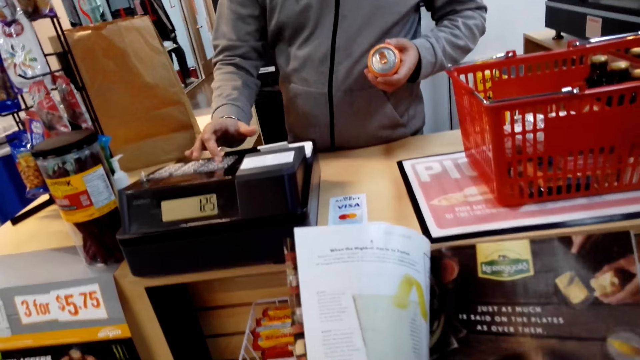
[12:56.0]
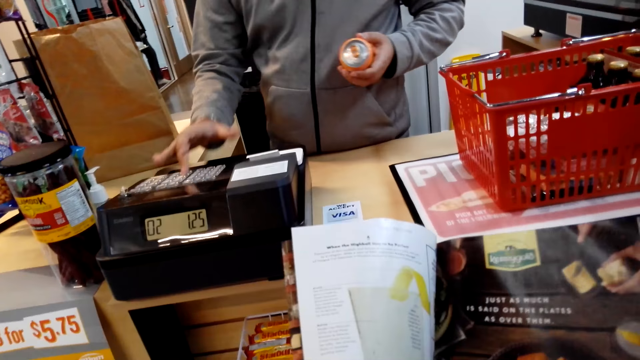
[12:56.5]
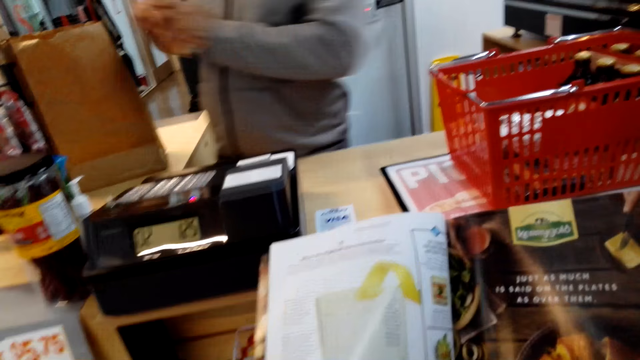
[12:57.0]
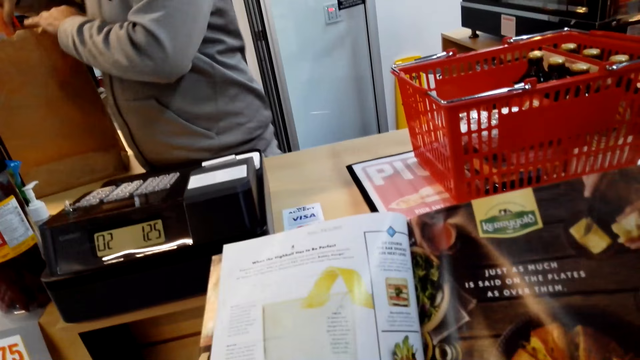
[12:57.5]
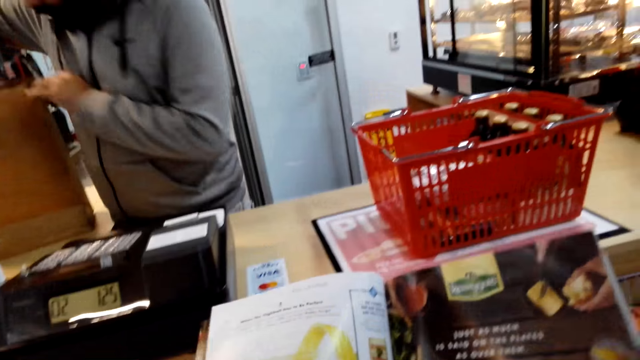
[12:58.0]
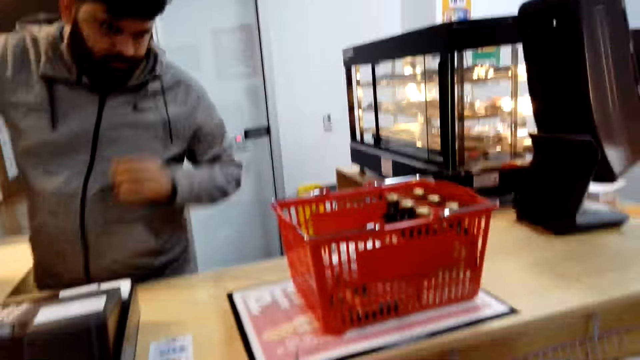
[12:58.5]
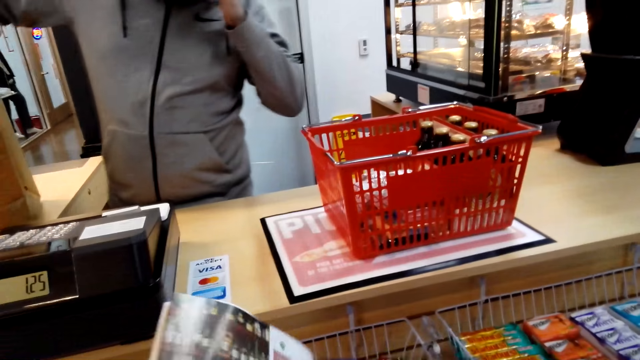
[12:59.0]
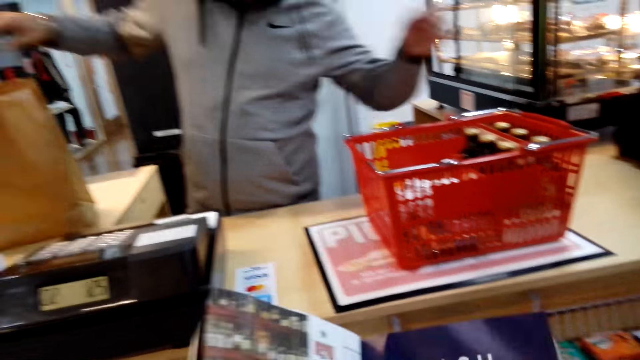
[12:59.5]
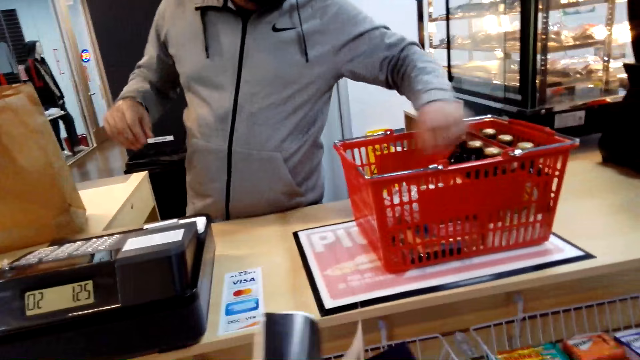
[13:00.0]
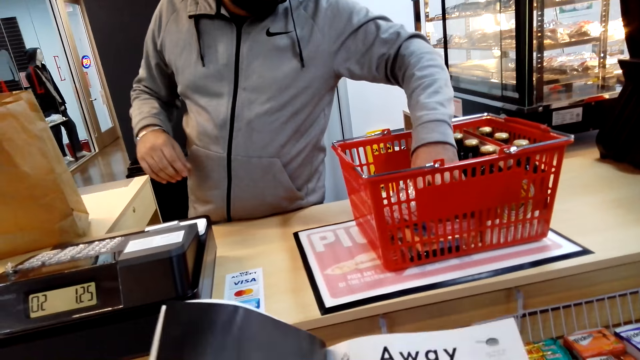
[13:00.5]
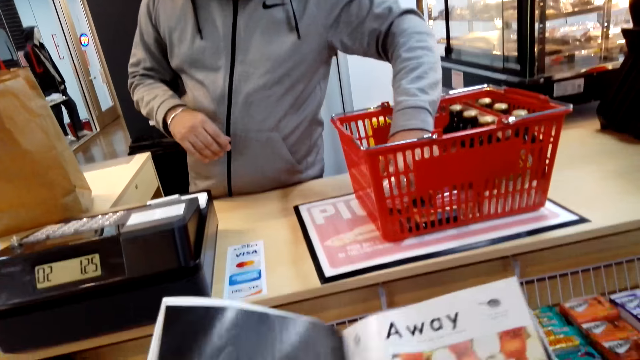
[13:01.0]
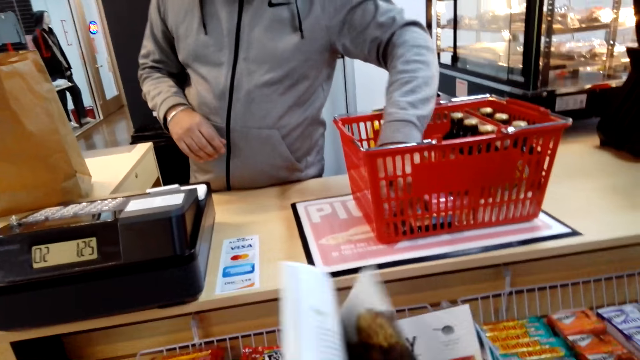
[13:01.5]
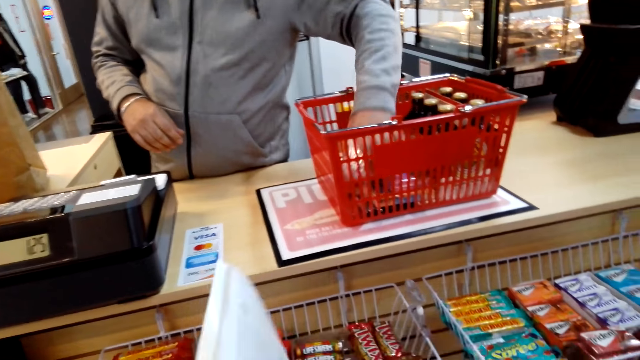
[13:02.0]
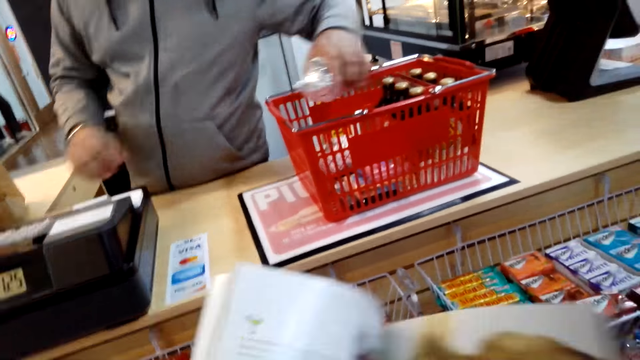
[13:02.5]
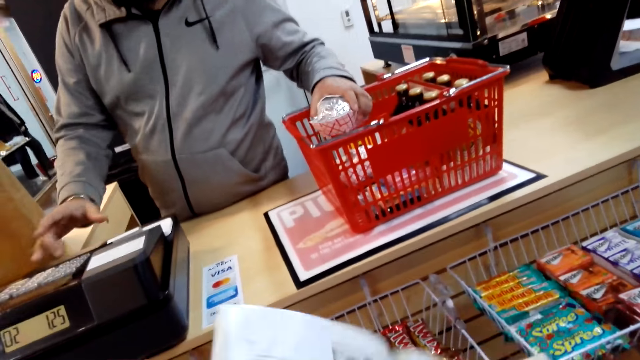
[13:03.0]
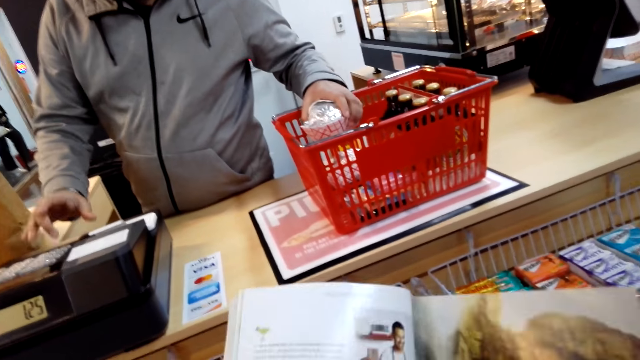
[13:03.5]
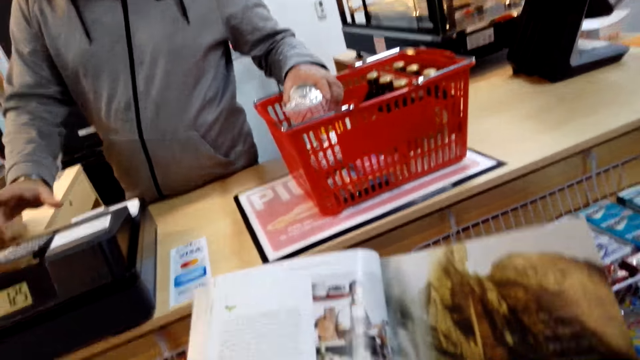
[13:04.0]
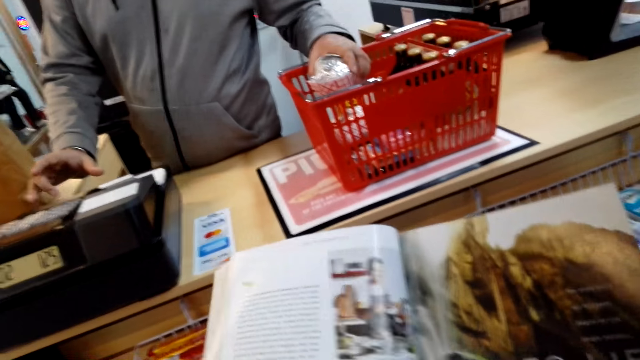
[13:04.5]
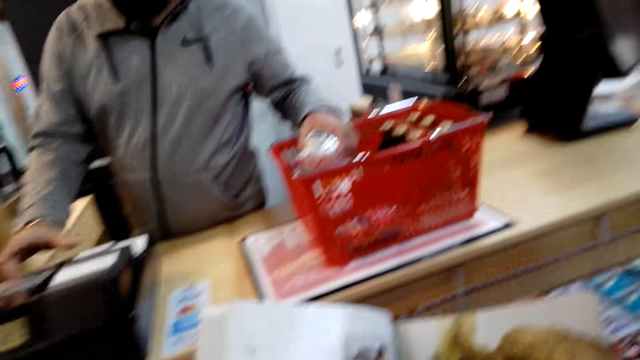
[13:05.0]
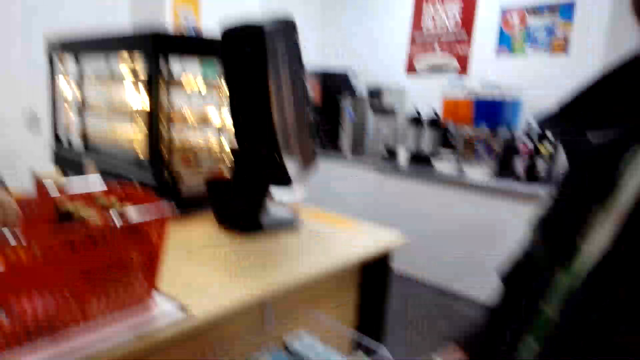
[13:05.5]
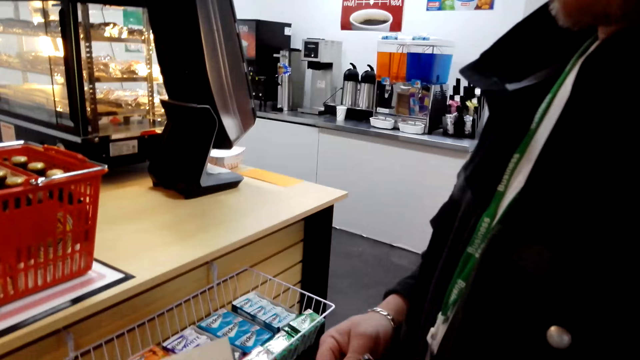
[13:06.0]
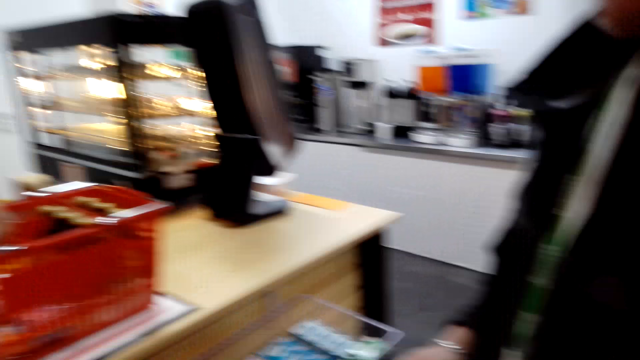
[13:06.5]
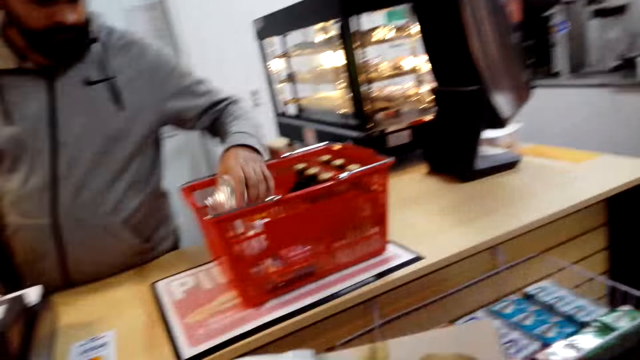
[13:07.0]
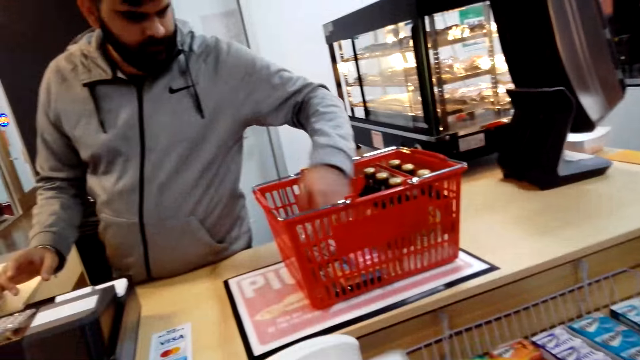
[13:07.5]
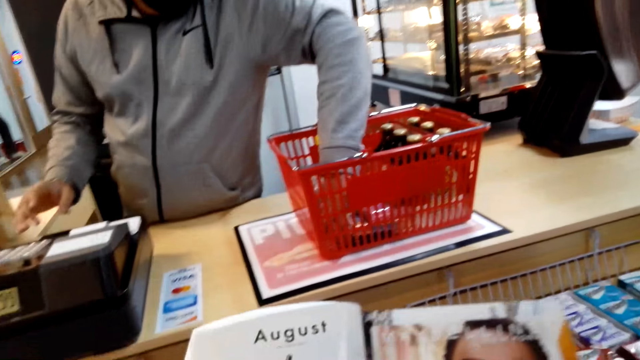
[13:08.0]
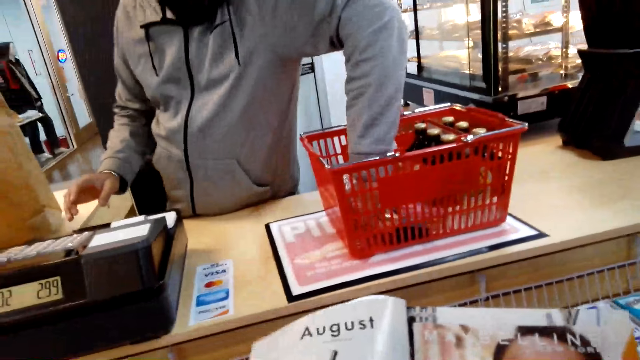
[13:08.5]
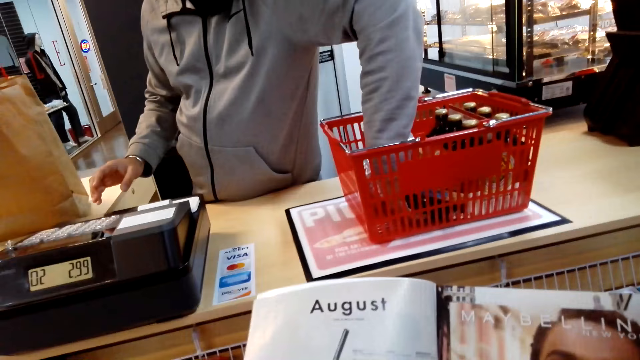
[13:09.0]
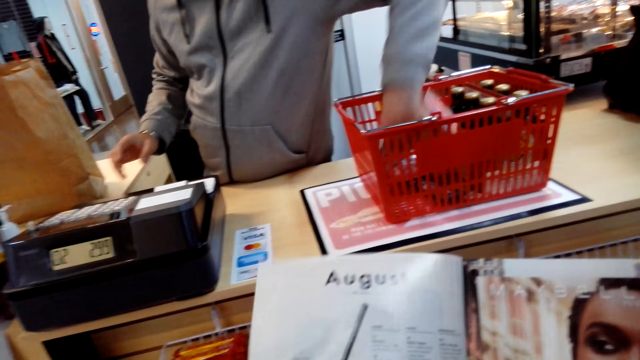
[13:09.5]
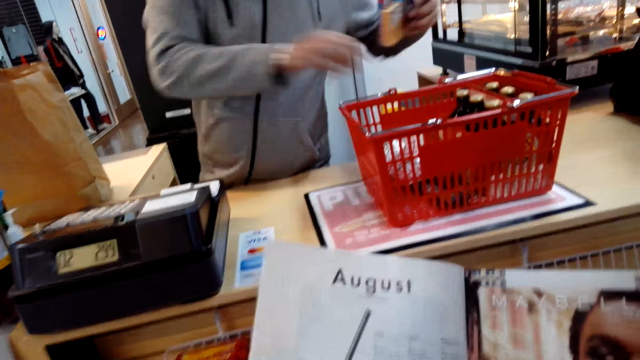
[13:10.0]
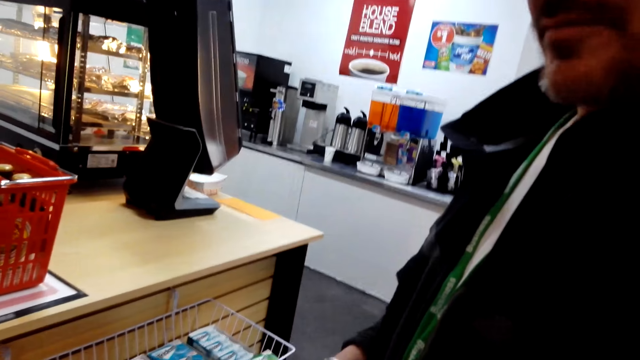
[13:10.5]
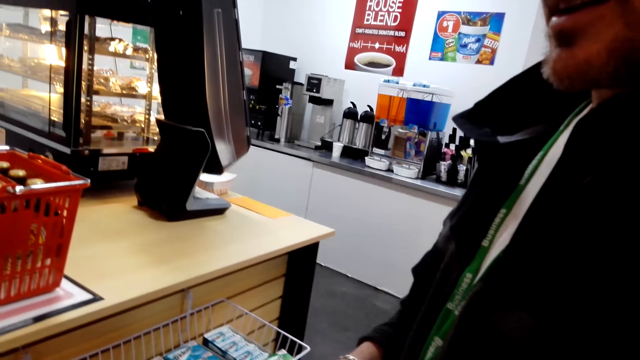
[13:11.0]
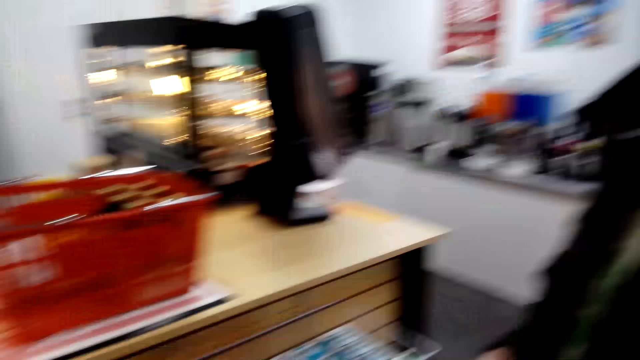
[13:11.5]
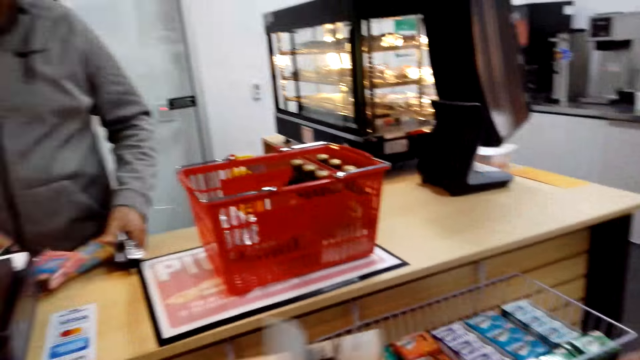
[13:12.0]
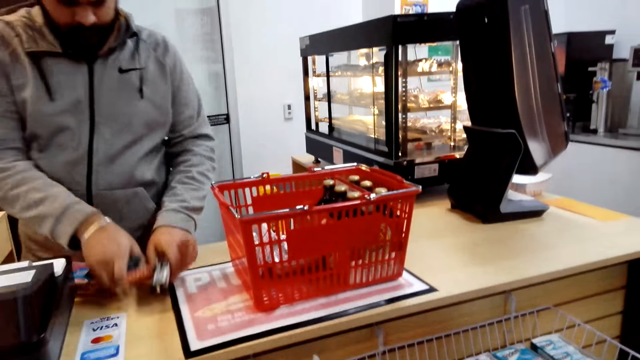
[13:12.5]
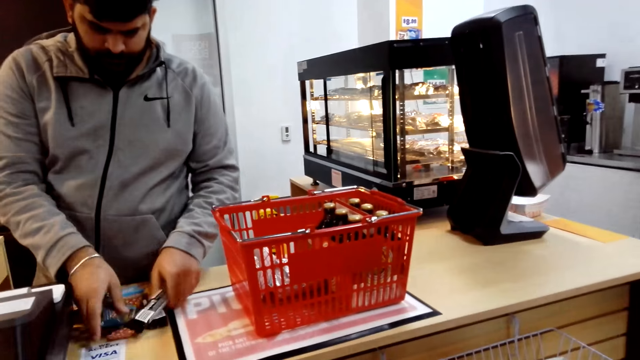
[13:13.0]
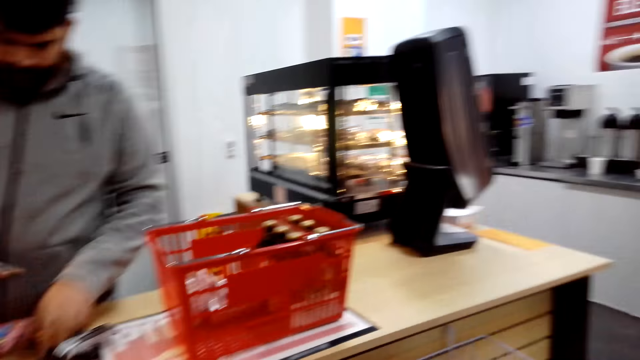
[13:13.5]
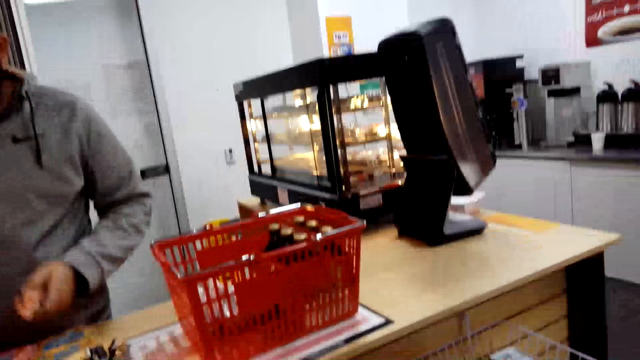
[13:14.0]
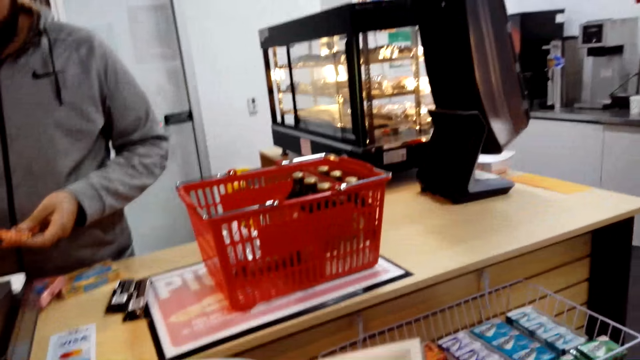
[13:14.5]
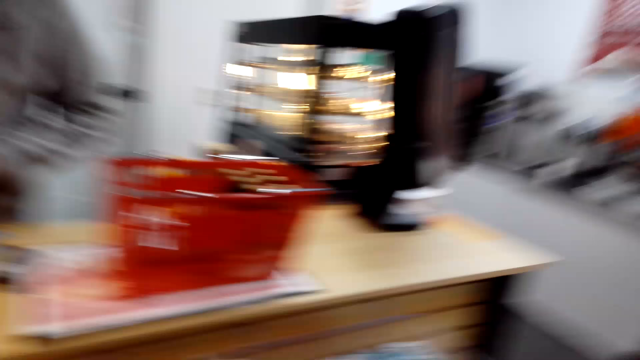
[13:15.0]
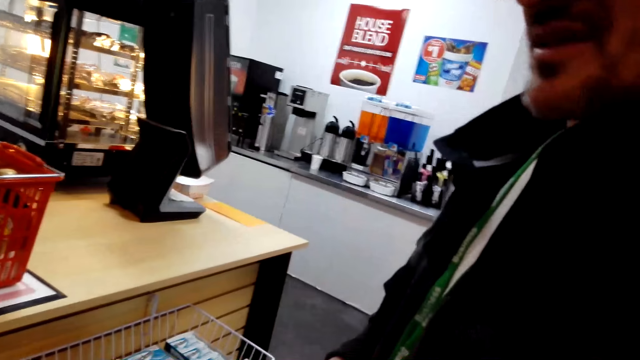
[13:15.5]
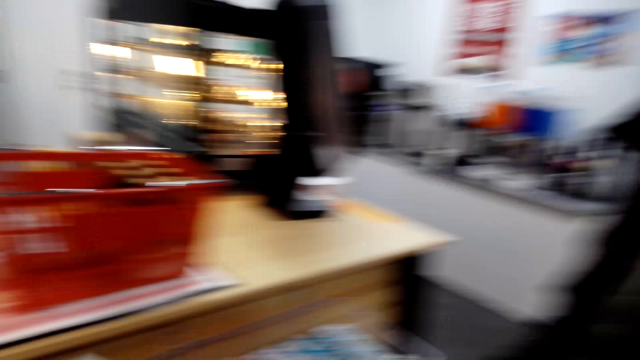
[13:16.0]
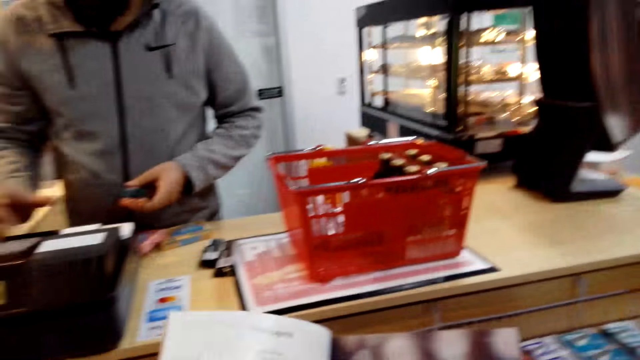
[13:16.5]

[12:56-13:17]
A man uses a calculator. The man packs the drink in the paper bag. The camera wearer talks to another man. The first man picks up a burger, itemizes the burger and uses a calculator. The camera wearer reads a book. The first man puts down the burger and picks up the goods. The camera wearer talks to the other man. The first man itemizes the goods and picks up something.
